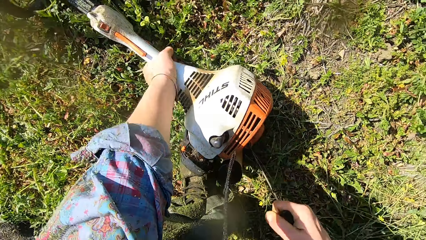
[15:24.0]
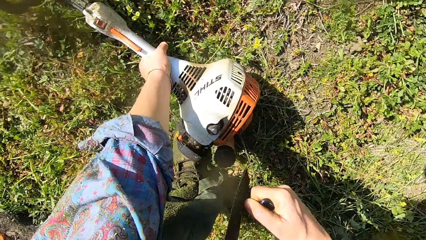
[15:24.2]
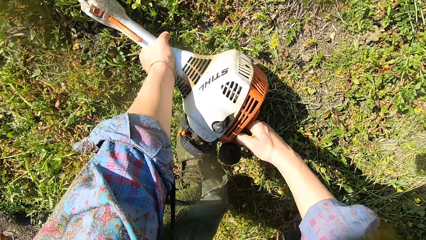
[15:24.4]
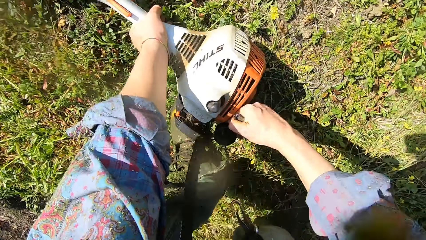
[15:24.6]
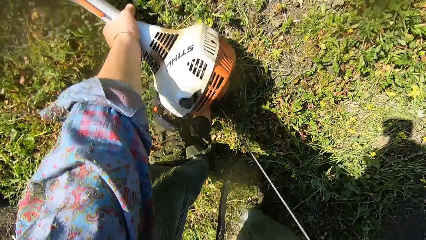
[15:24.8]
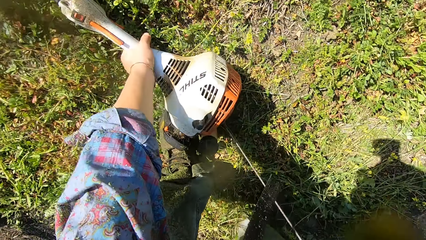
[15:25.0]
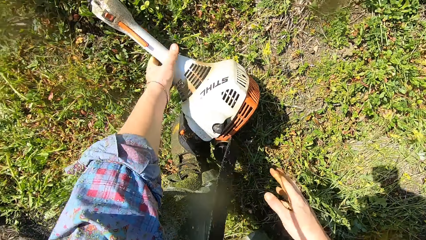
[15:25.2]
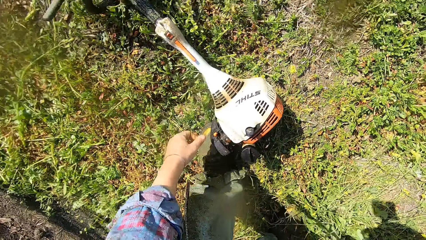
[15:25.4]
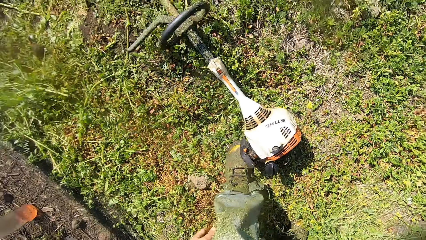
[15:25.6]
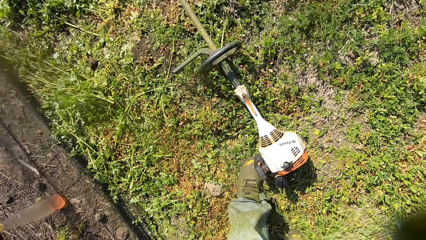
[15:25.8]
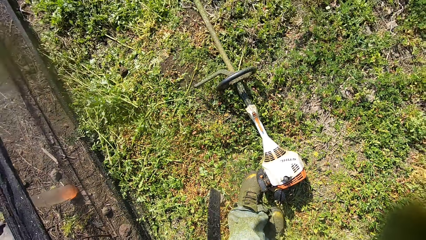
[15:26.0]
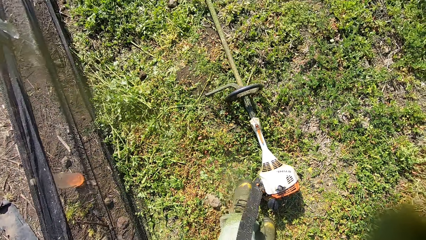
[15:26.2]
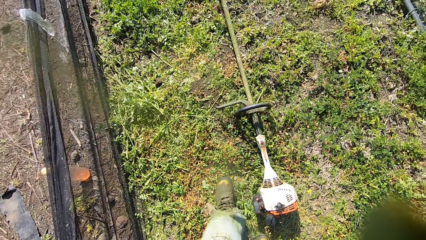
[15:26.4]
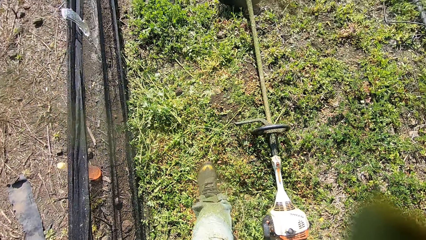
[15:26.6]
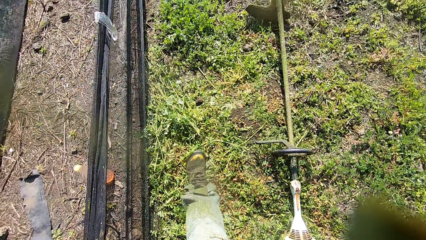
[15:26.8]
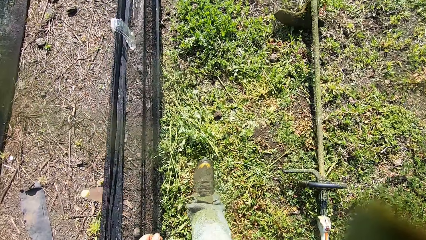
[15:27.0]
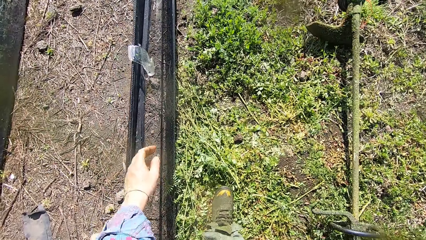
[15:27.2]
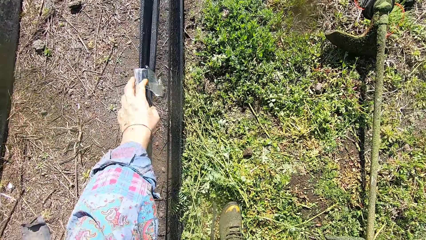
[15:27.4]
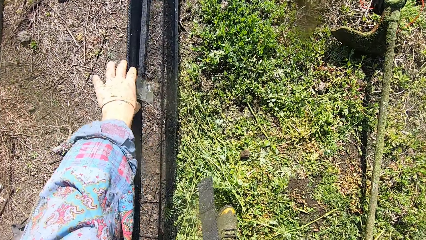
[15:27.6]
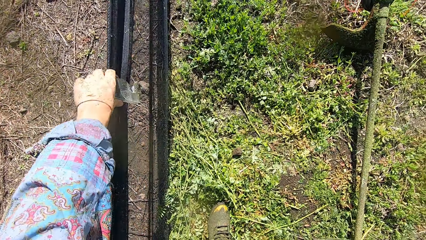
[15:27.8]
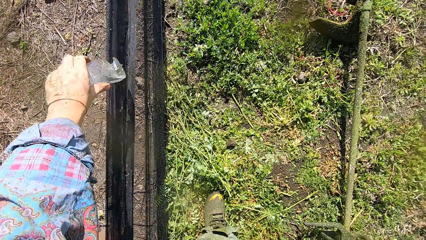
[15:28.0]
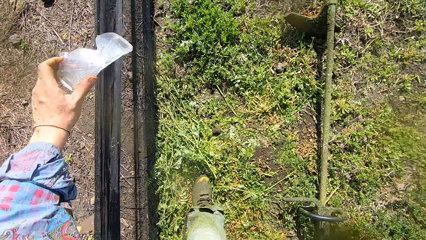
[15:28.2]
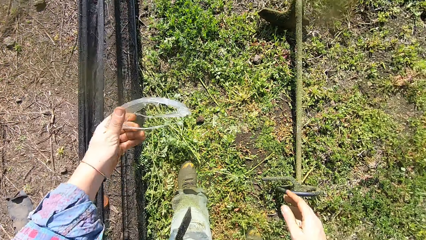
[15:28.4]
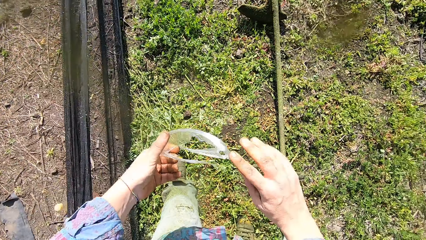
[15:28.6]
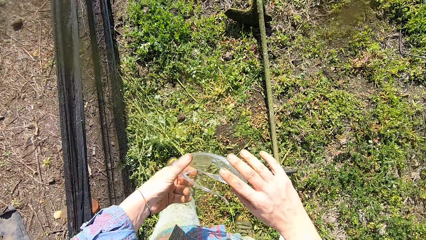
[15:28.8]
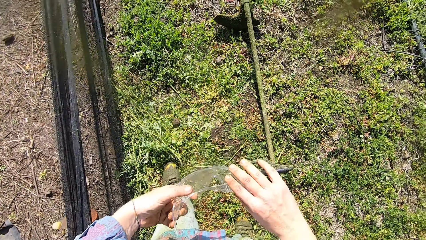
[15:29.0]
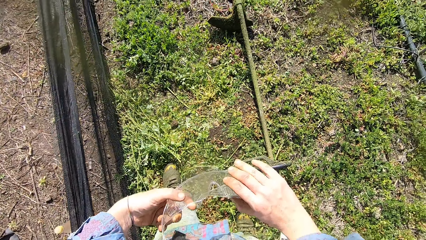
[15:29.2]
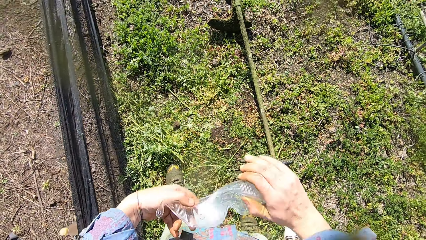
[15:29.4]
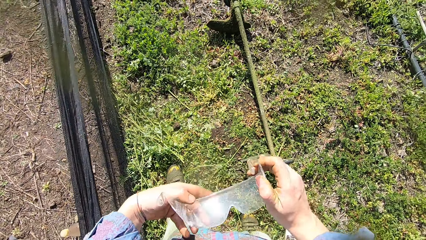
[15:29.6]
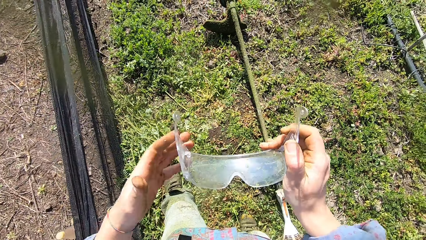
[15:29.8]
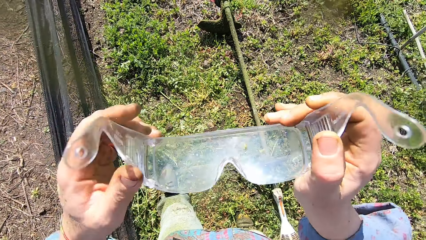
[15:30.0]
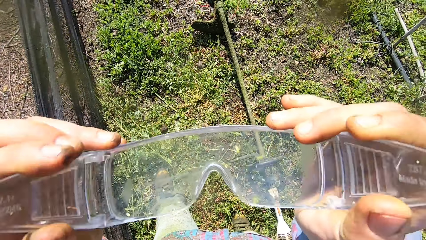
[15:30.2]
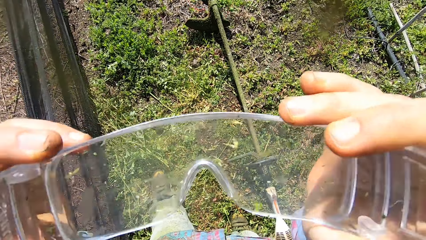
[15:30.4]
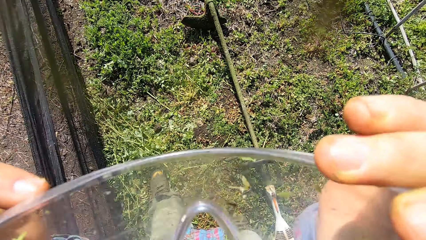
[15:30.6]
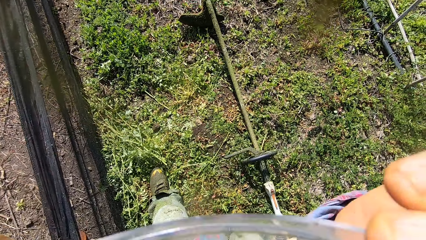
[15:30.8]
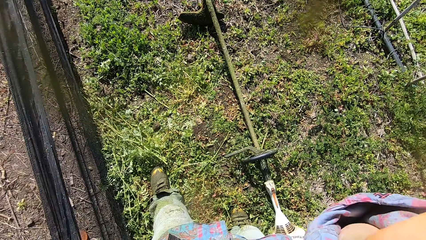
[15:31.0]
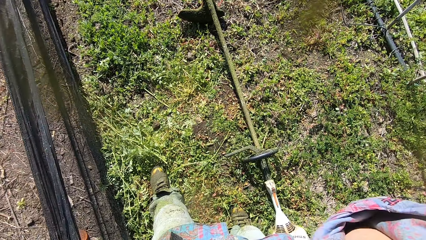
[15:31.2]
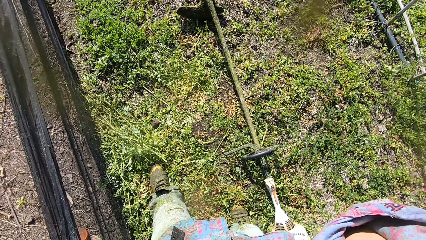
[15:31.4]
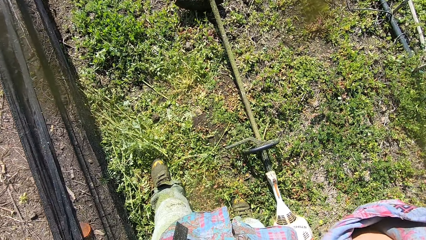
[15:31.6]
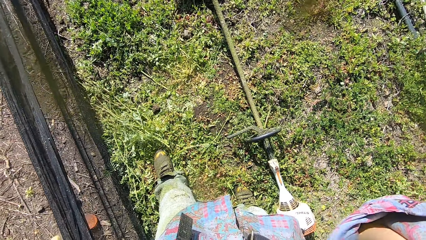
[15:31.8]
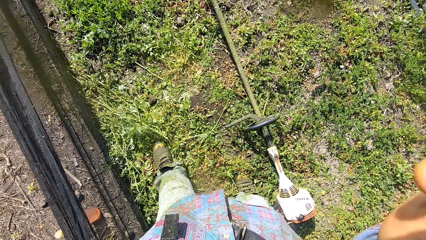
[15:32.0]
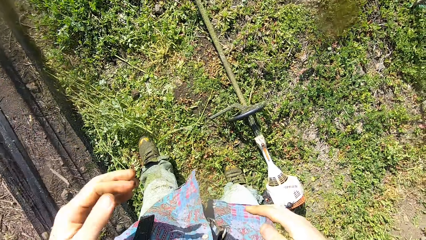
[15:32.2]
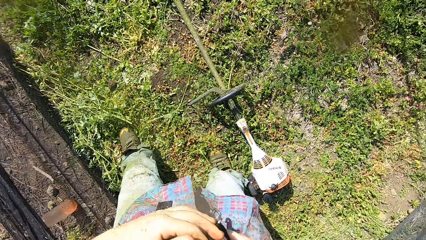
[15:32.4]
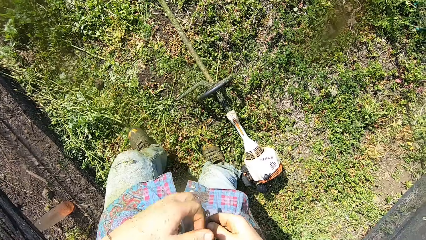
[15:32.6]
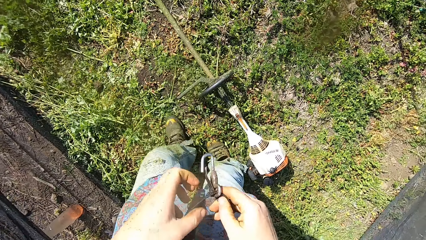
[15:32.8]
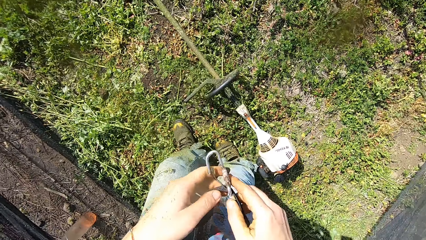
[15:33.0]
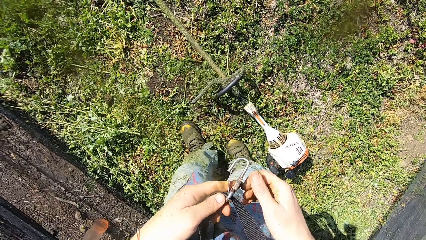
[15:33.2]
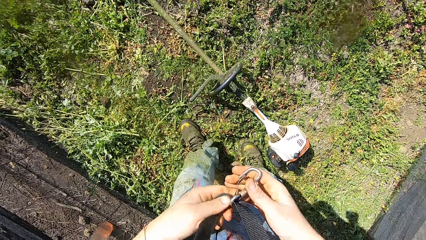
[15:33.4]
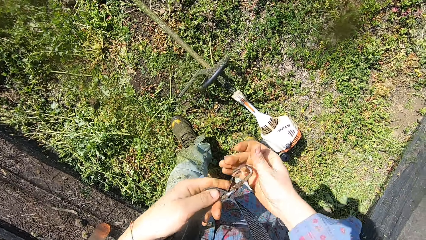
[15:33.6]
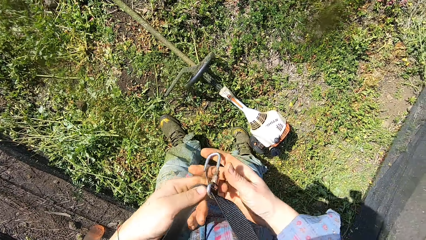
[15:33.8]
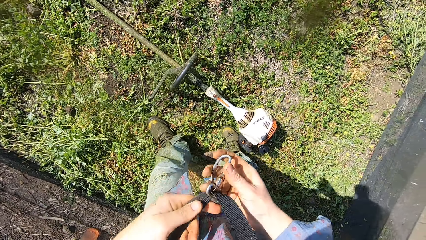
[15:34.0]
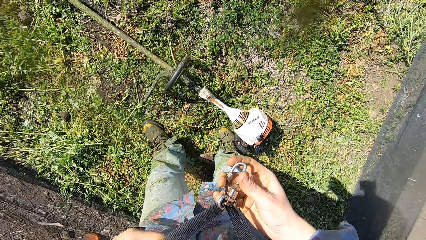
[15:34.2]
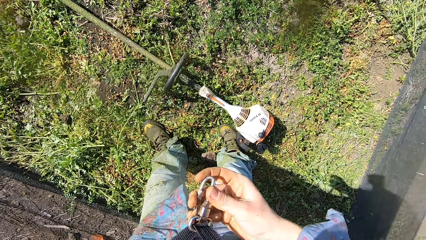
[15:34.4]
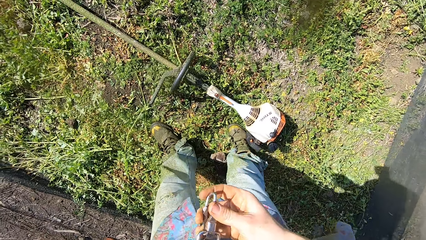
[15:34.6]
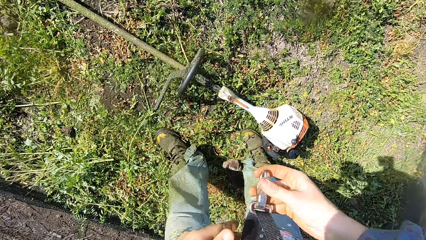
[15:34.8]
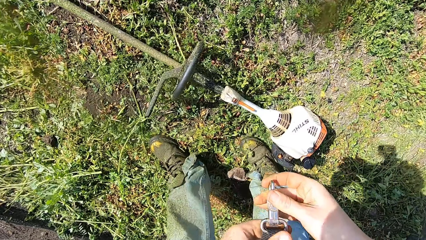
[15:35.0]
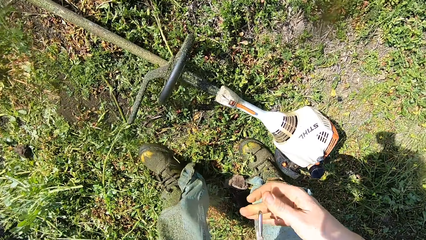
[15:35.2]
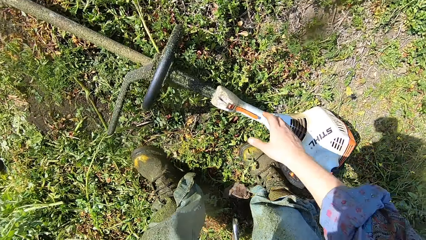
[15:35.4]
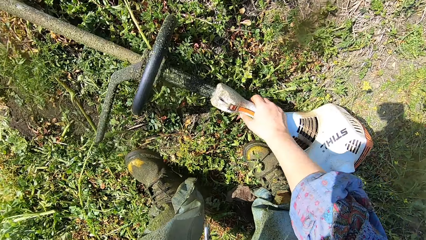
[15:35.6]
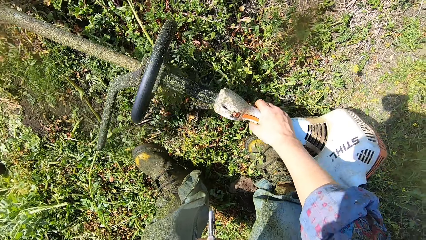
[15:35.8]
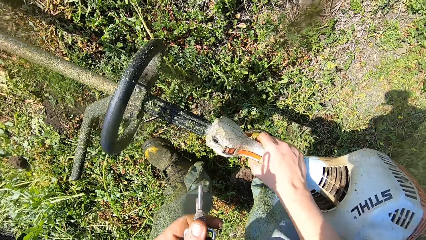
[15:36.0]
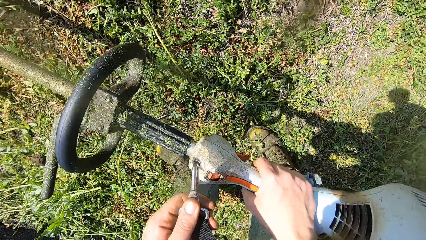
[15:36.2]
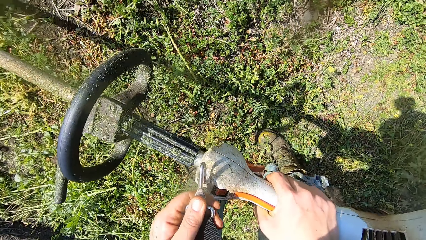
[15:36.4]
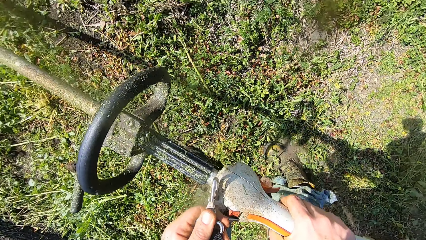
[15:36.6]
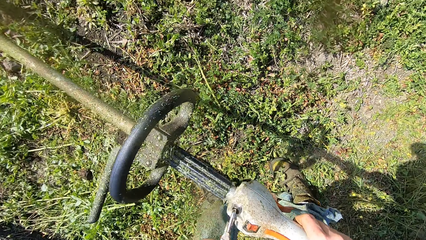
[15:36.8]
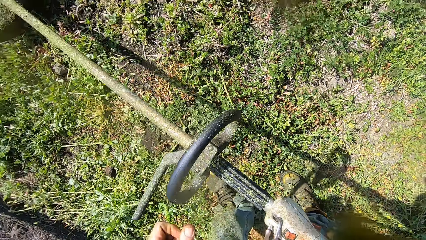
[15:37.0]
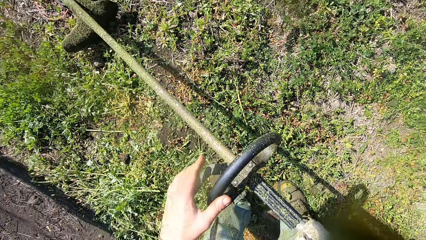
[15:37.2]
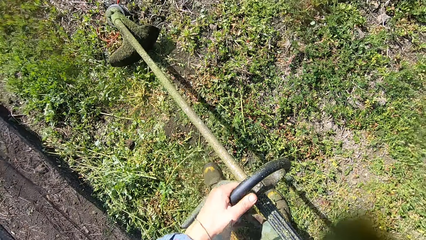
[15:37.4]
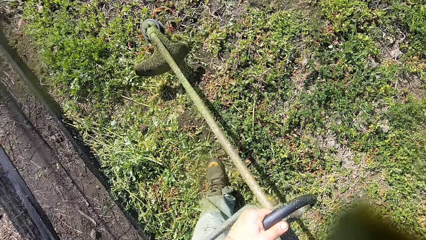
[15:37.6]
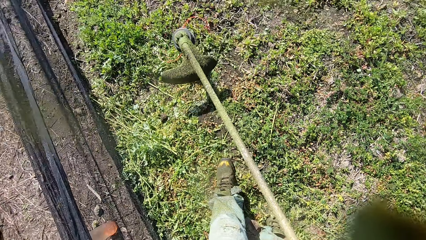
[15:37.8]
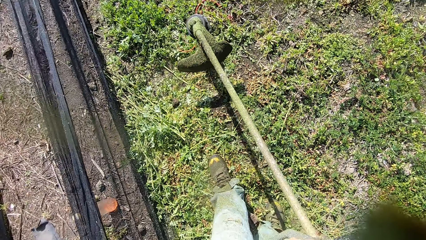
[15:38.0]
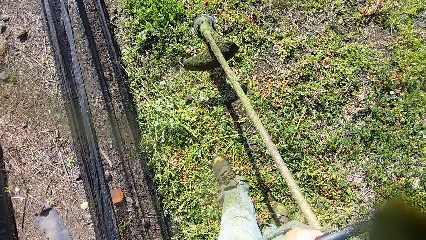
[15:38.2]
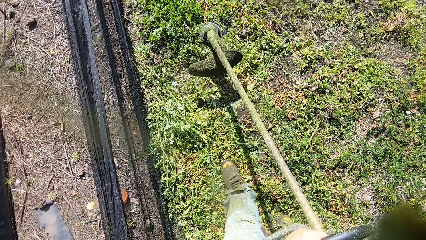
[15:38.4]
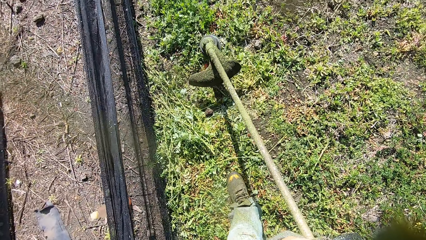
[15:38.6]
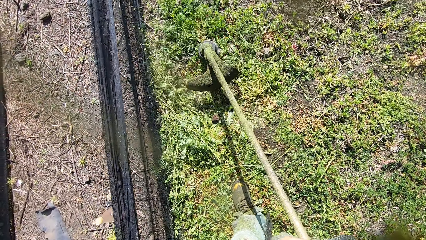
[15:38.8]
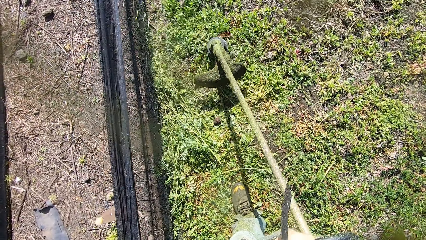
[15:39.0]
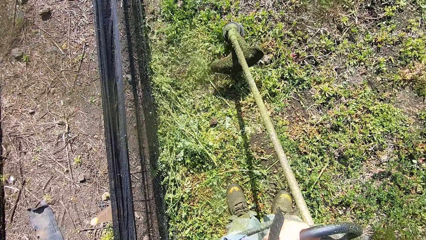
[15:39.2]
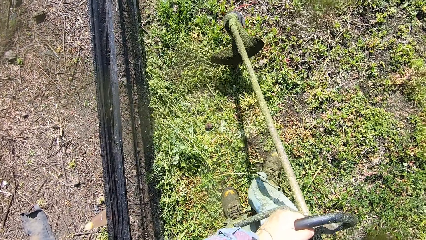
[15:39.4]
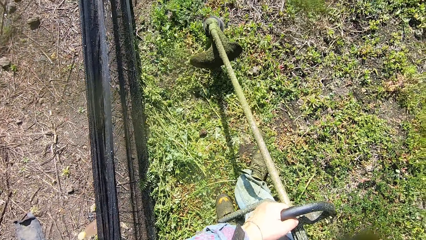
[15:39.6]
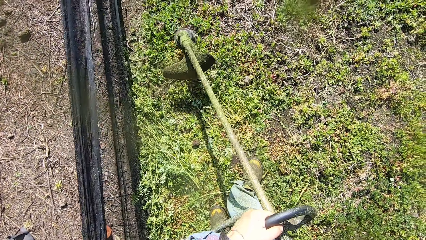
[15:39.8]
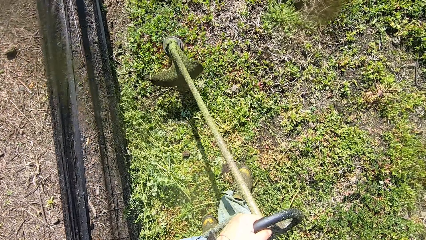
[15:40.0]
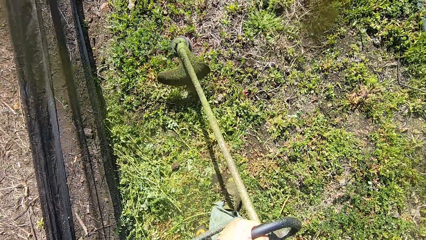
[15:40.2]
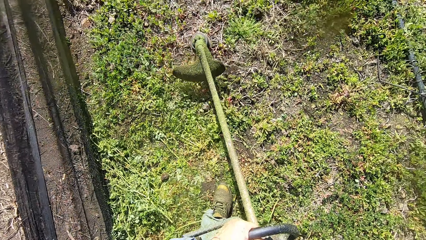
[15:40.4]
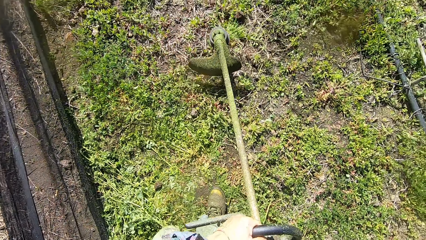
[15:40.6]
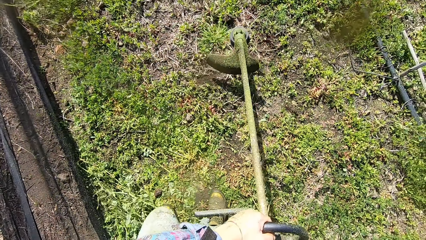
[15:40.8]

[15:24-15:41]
The camera wearer starts the machine with the pull start of the grass trimmer or brush cutter. He removes both hands from the grass trimmer and stands up. He picks up an eye goggle or glasses from a net with his left hand. He opens the eye goggles with both hands. He holds the glasses with both hands. He wears the eye goggles on his face. He holds the clasp snap hook. He adjusts a front handle with both hands. He lifts up the grass trimmer with his right hand. He fastens the front handle to the grass trimmer. He attaches the clasp snap hook to the brush cutter. He holds the grip of the grass trimmer with his left hand. He cuts grasses with the grass trimmer. He walks around the garden with the grass trimmer. He turns the grass trimmer around in the garden.
